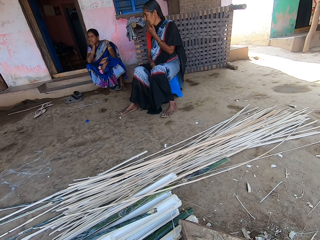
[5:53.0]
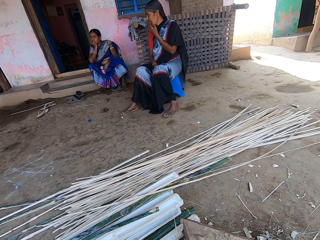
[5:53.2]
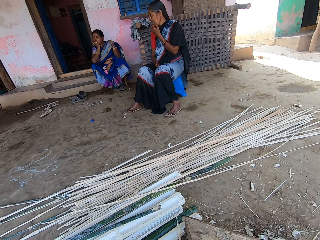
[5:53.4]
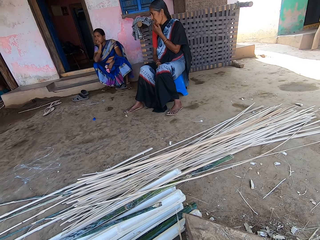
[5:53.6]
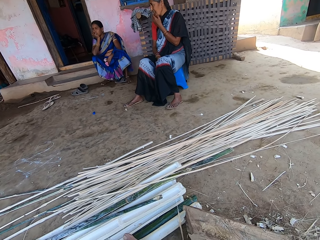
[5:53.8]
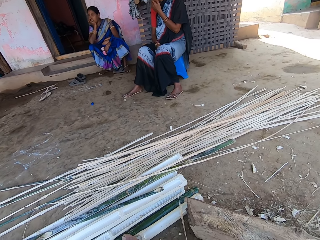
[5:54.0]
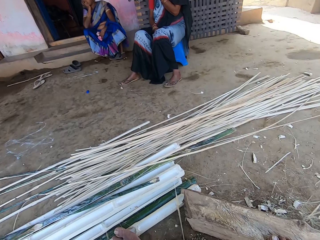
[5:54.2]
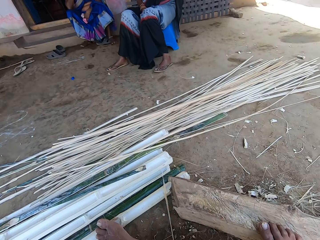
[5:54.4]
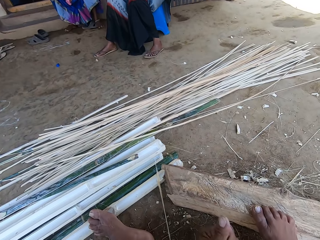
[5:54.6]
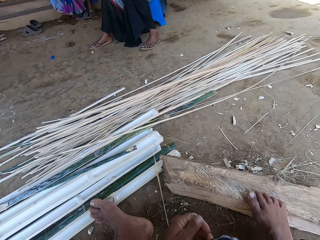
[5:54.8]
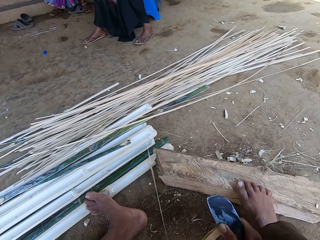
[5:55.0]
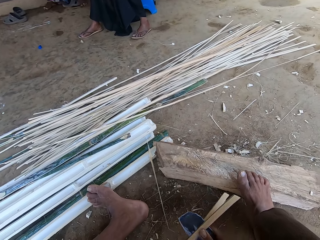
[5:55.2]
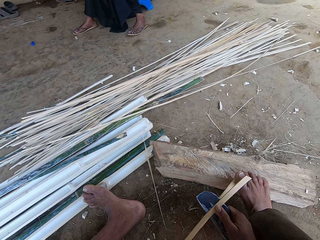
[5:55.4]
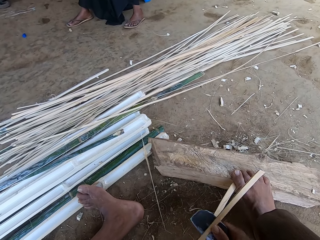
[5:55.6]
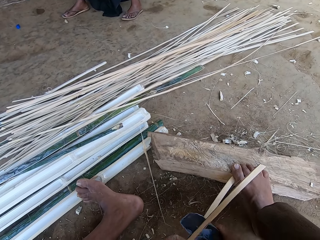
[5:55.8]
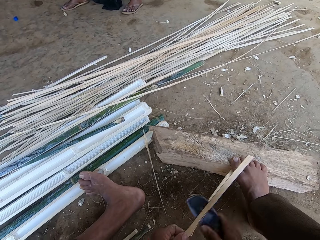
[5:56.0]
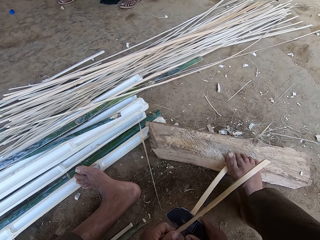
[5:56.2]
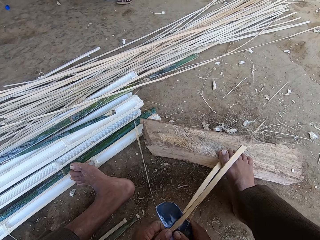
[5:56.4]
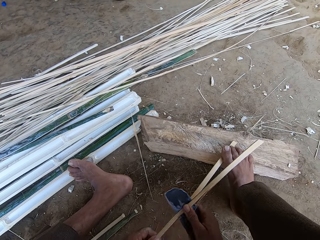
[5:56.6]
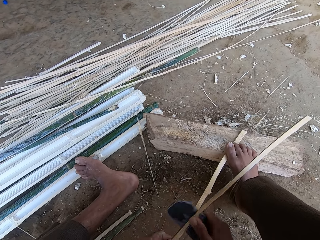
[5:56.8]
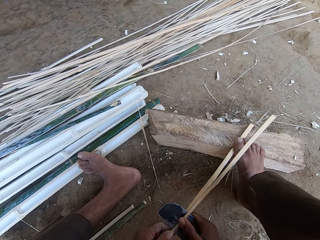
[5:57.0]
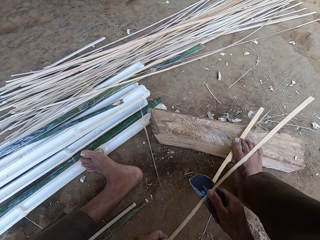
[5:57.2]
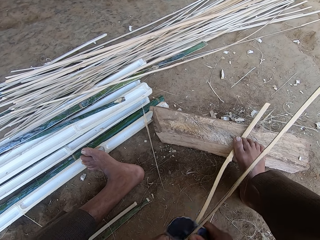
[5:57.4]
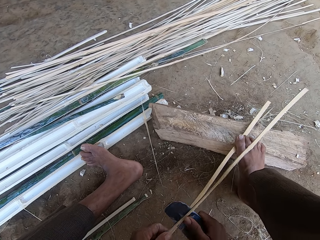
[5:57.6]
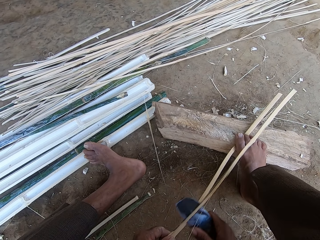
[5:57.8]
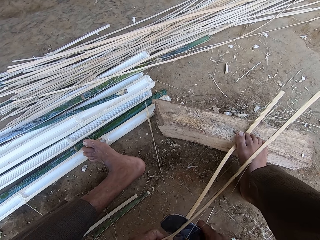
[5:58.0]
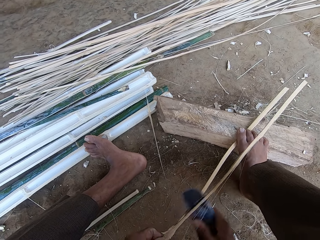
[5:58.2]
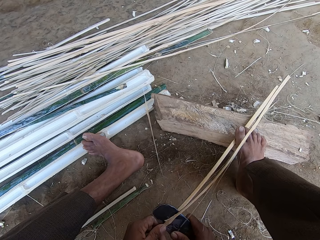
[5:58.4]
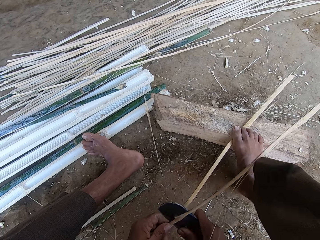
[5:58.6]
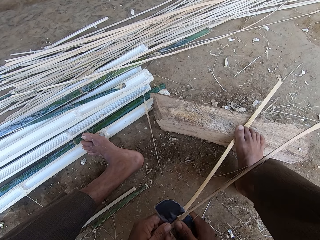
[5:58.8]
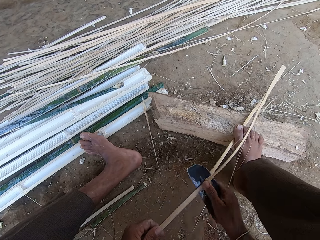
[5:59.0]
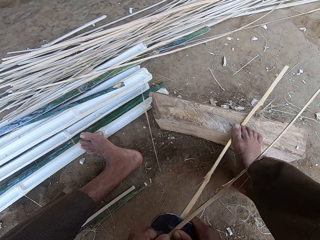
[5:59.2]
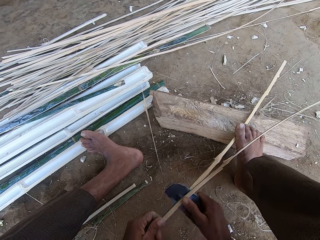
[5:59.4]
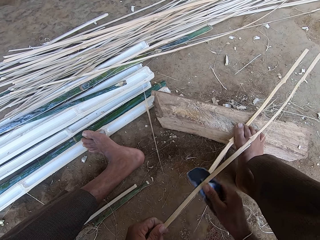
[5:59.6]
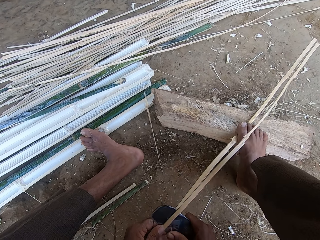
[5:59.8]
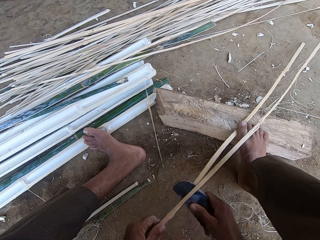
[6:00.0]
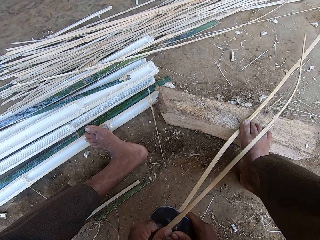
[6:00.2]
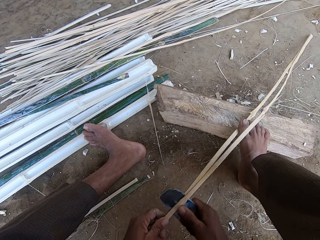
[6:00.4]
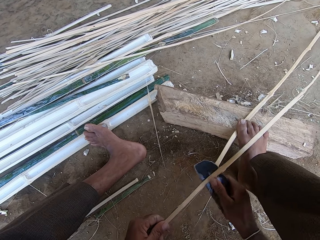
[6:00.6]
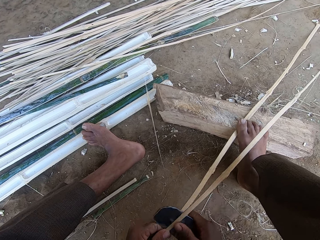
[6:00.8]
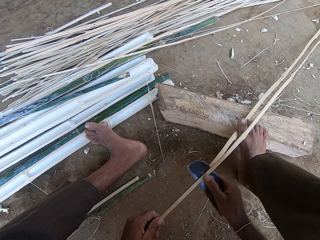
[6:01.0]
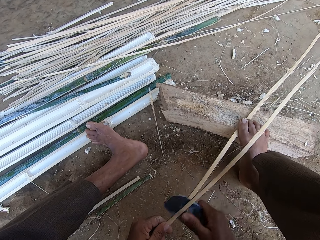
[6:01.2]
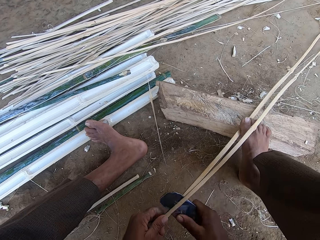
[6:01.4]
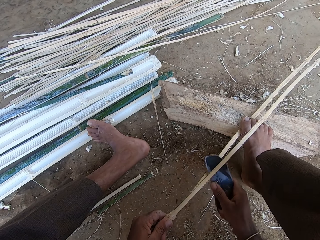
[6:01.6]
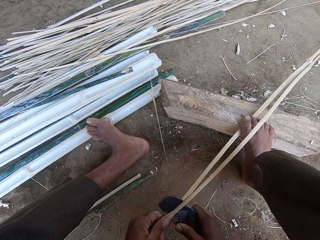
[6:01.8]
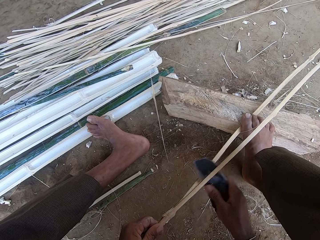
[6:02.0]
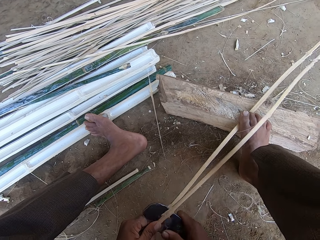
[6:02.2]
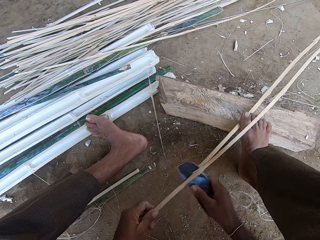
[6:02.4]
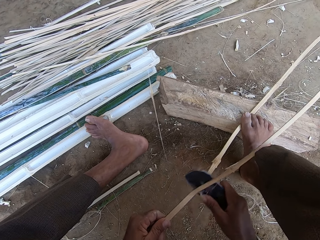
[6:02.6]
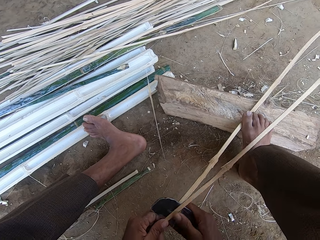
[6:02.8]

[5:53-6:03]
The camera wearer splits the bamboo stick. They pierce the bamboo strip with a sickle.

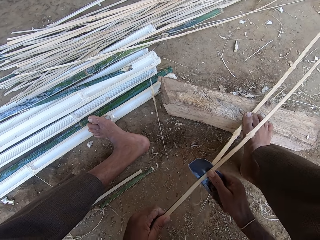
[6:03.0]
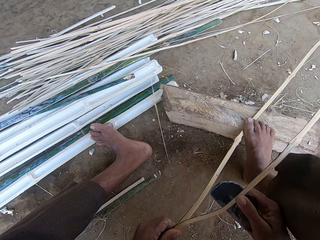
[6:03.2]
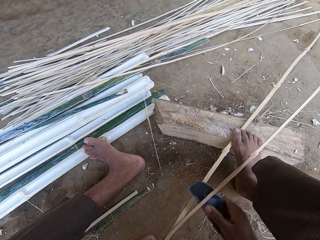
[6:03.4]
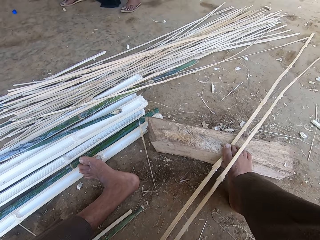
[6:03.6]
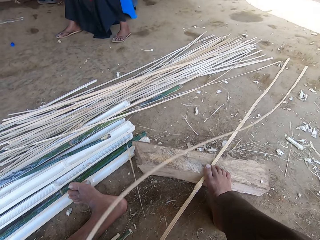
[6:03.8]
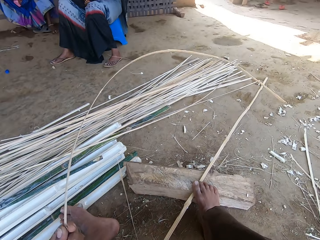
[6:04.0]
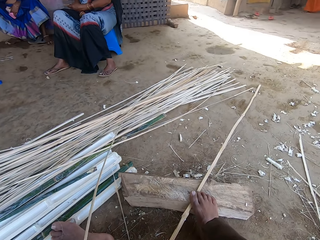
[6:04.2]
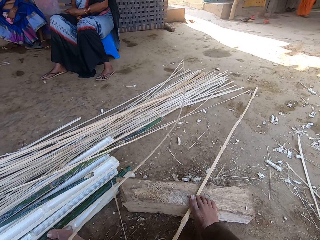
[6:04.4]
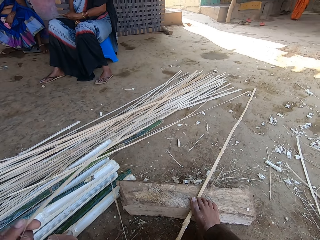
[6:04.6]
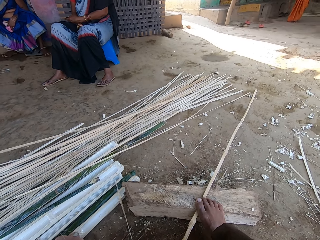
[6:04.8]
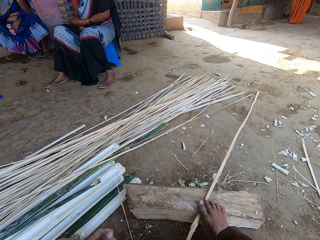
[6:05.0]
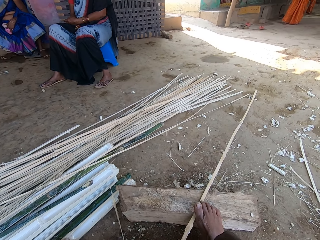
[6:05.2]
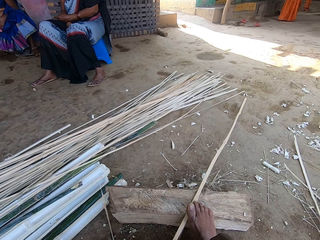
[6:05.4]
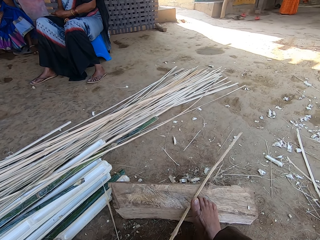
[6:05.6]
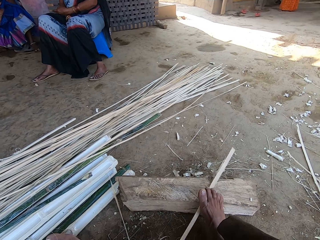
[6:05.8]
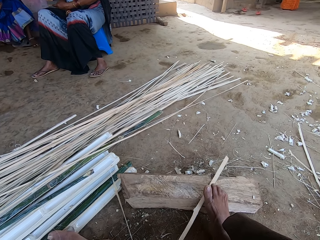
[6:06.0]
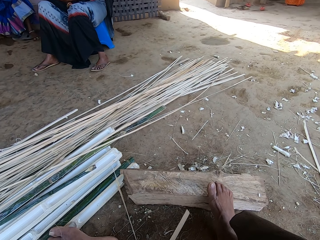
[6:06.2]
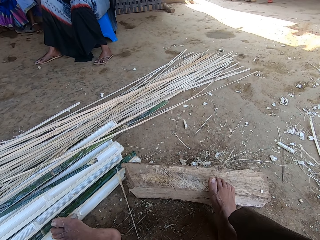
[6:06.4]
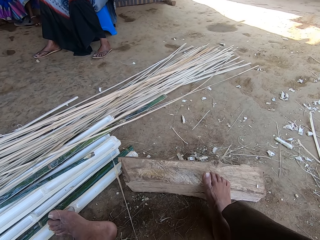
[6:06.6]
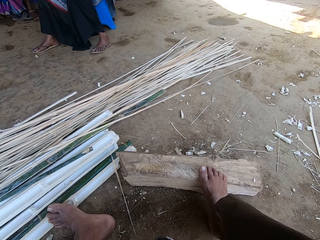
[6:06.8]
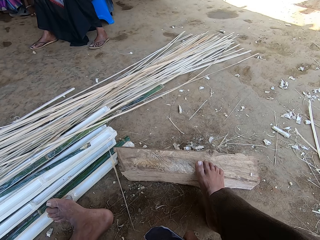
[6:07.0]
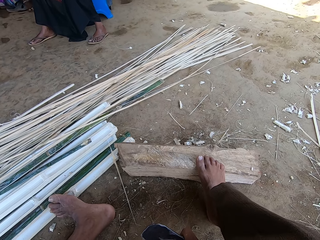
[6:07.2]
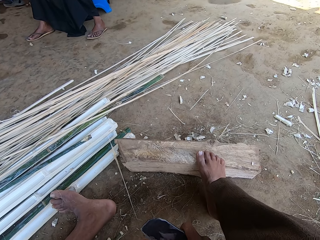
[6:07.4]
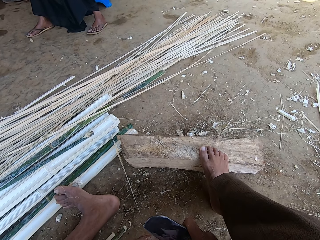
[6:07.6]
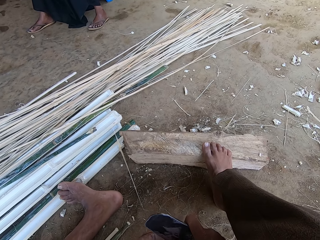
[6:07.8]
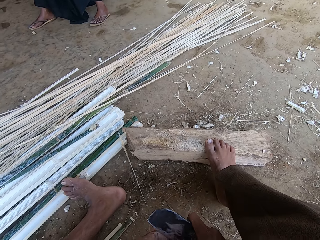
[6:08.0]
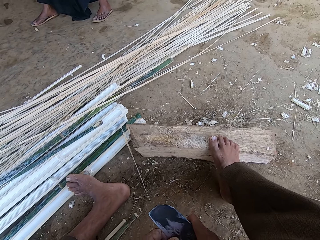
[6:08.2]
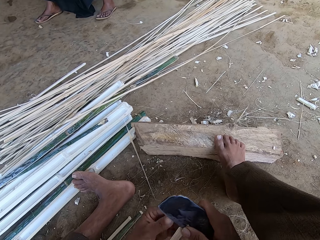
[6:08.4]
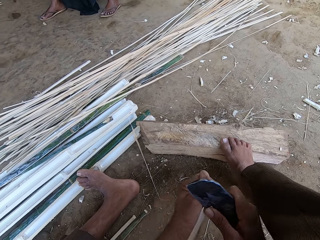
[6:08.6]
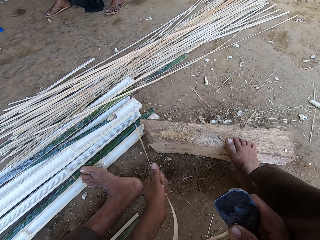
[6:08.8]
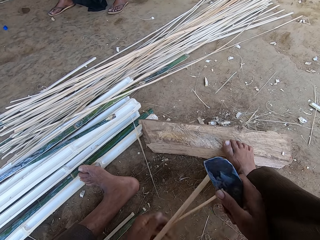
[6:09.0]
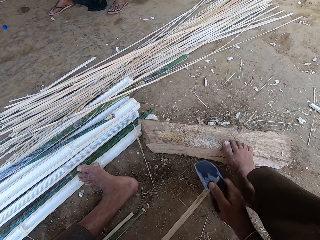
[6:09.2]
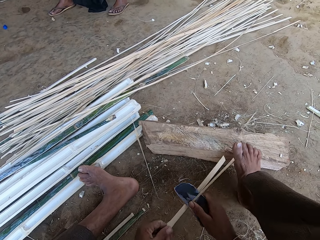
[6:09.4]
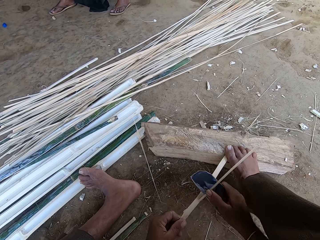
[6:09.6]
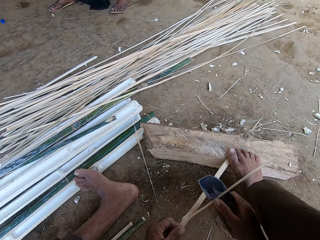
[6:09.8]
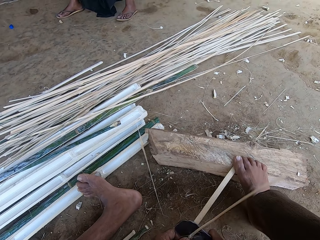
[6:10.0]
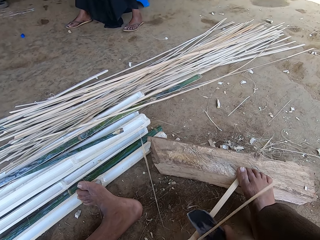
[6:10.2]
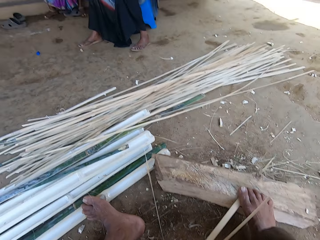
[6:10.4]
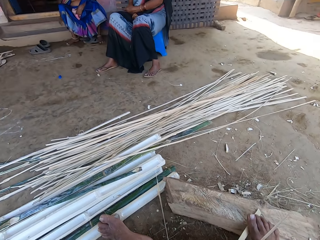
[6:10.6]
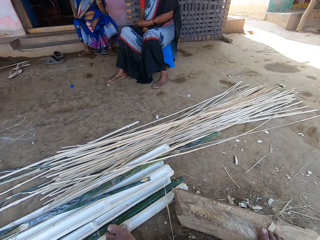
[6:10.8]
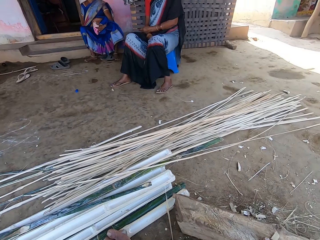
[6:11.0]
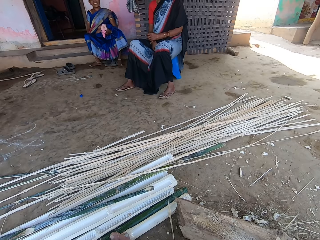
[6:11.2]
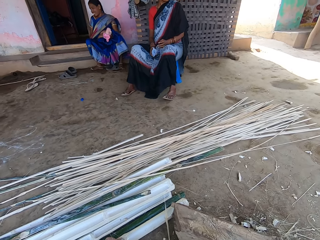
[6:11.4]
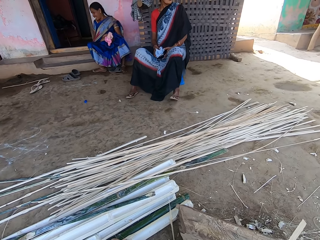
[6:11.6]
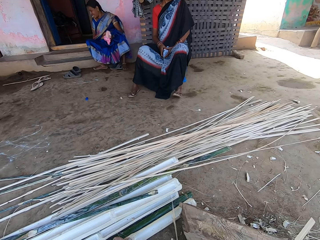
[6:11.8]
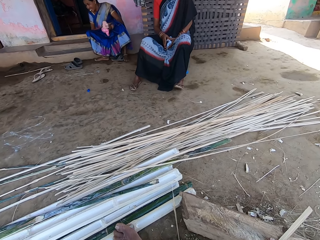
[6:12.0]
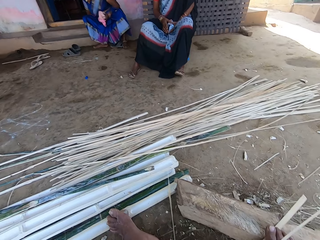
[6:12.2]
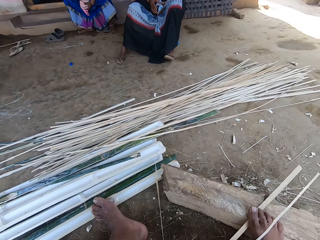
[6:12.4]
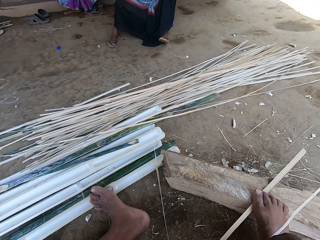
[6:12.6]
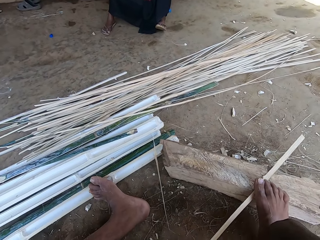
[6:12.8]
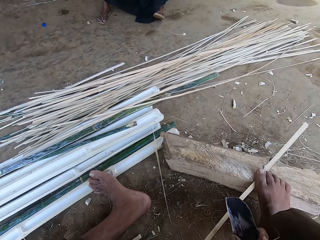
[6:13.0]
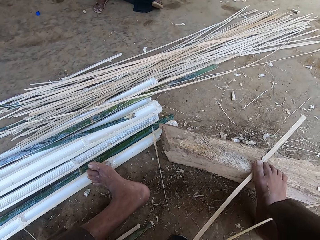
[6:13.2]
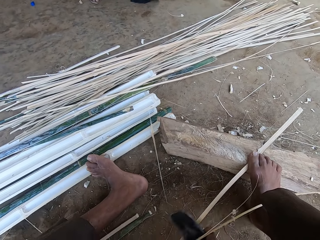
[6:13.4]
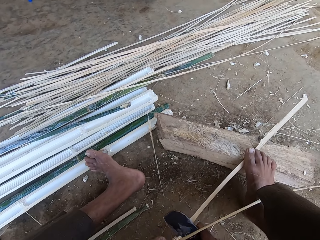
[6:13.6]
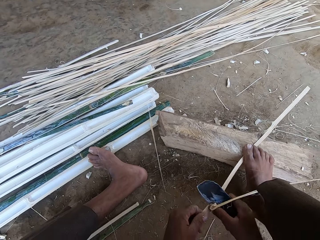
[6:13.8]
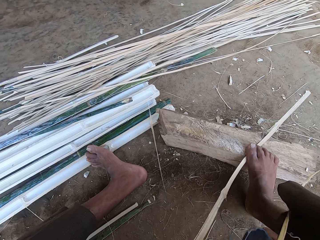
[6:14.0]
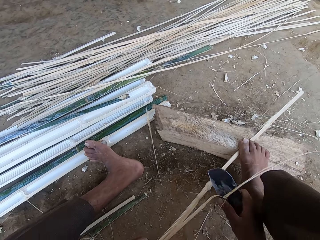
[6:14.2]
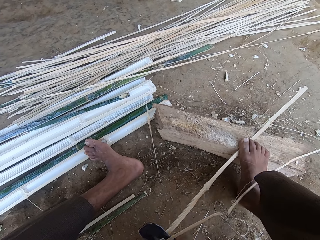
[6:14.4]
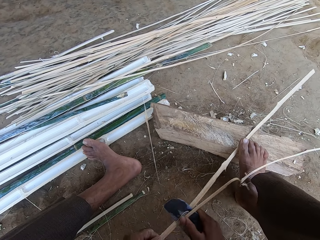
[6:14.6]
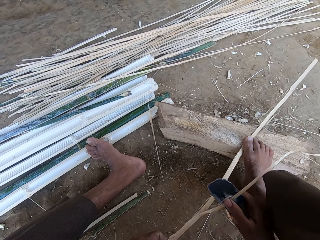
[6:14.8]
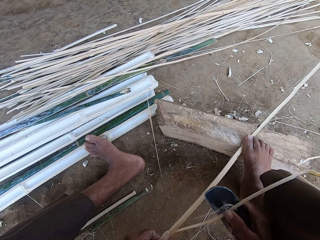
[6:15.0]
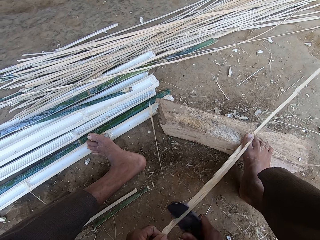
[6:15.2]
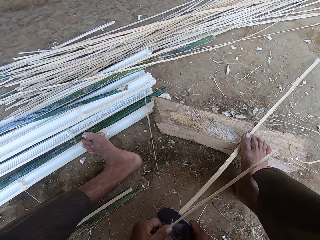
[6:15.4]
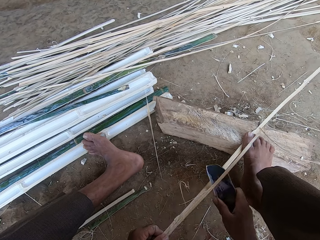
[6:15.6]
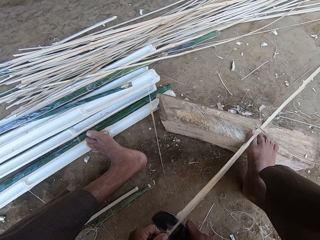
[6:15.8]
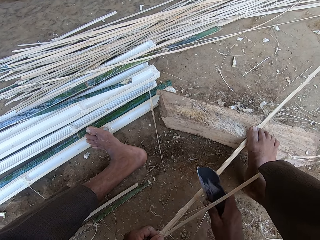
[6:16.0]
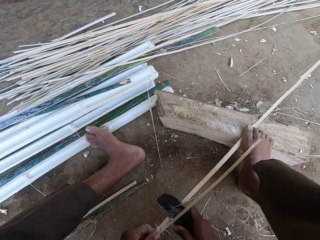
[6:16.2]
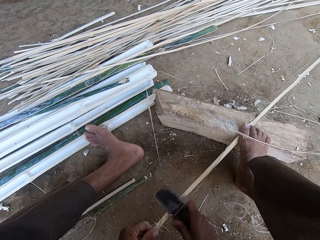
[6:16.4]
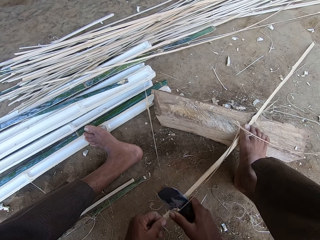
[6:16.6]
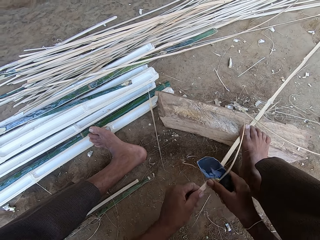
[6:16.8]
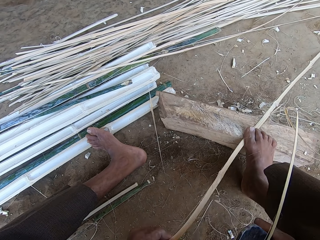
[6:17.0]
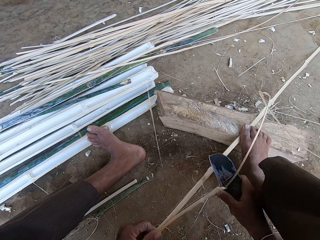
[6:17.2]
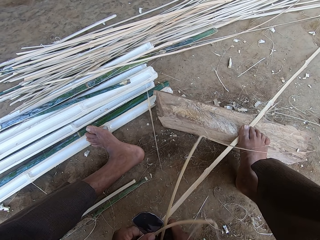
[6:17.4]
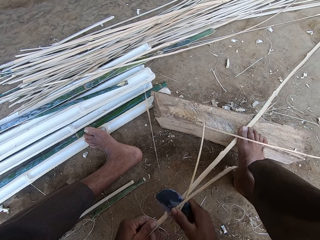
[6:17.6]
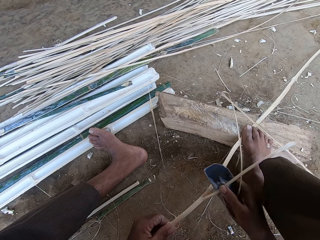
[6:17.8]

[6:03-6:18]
The camera wearer aligns the bamboo stick. They throw the bamboo stick on the ground. They pull the bamboo strip. They pick up the bamboo stick. They pierce the bamboo strip with a sickle. They split the bamboo stick. They look around the compound.
